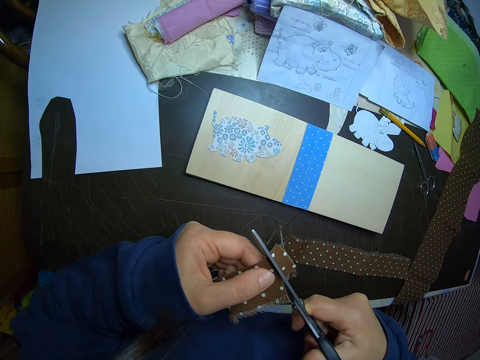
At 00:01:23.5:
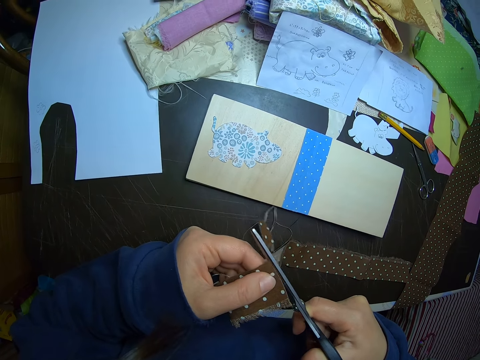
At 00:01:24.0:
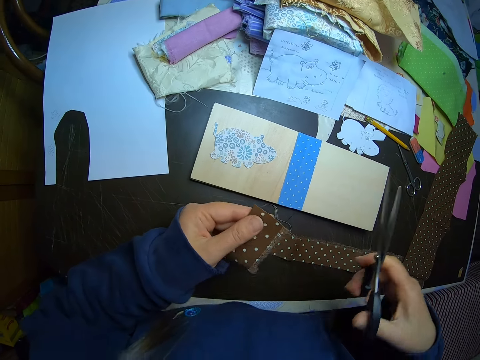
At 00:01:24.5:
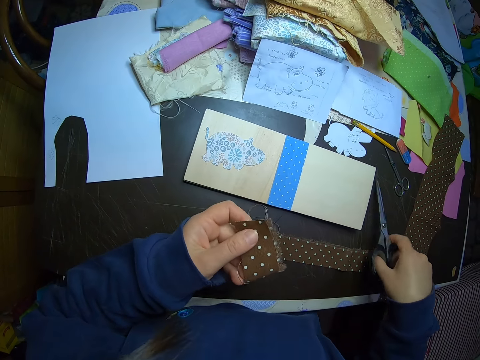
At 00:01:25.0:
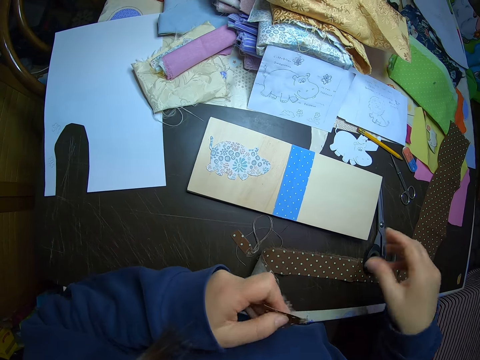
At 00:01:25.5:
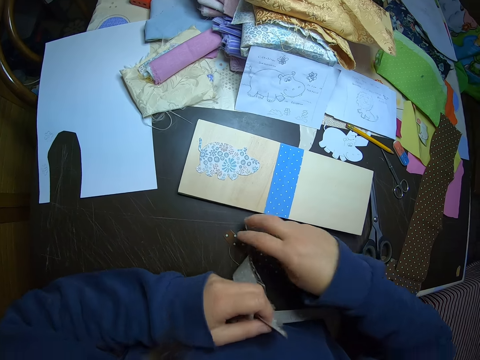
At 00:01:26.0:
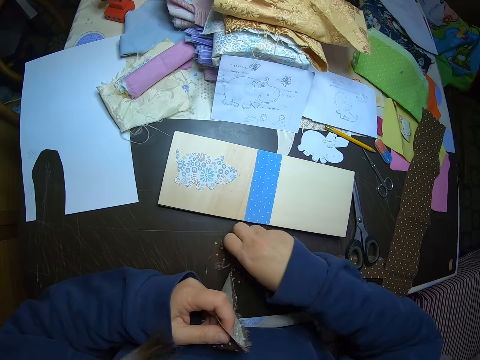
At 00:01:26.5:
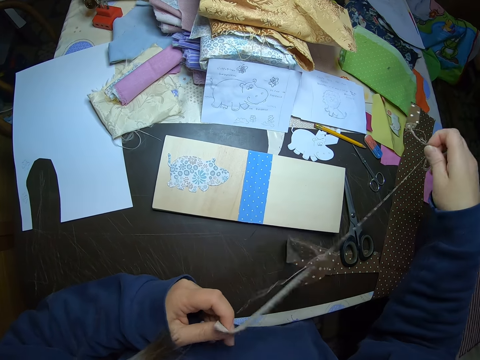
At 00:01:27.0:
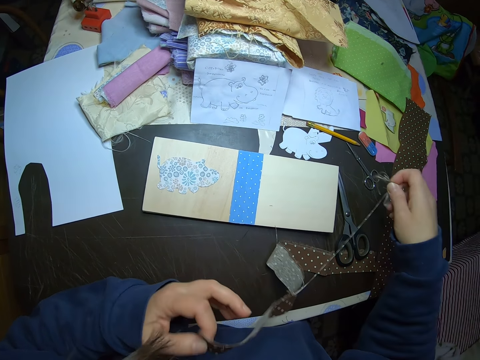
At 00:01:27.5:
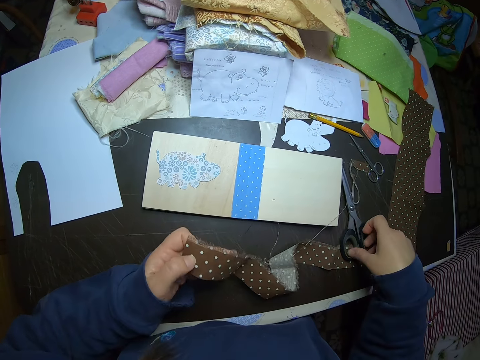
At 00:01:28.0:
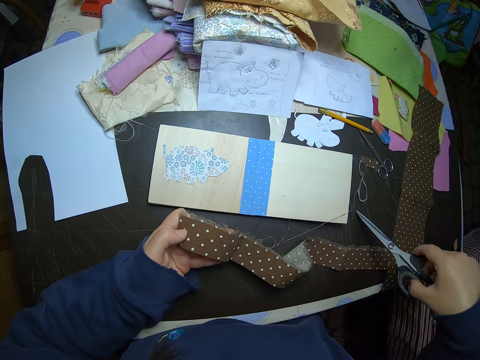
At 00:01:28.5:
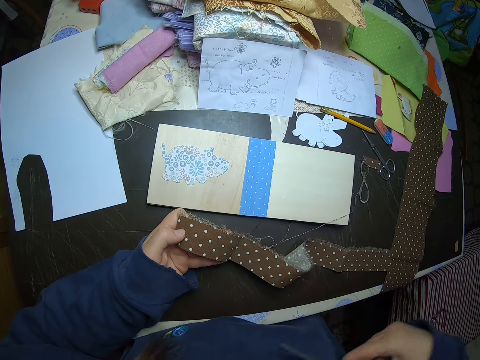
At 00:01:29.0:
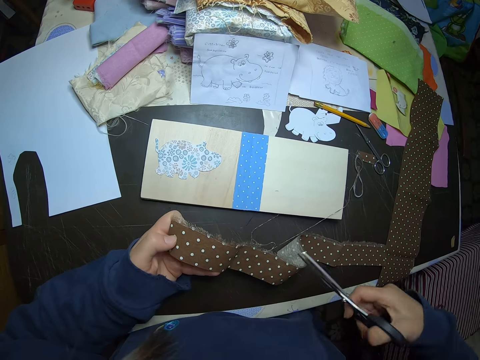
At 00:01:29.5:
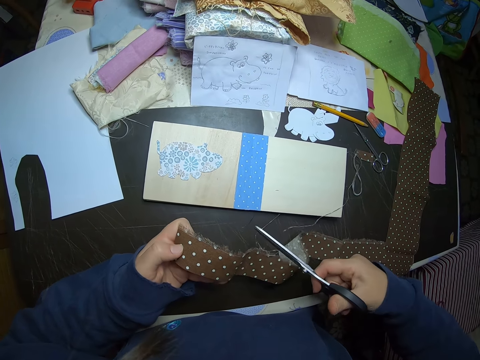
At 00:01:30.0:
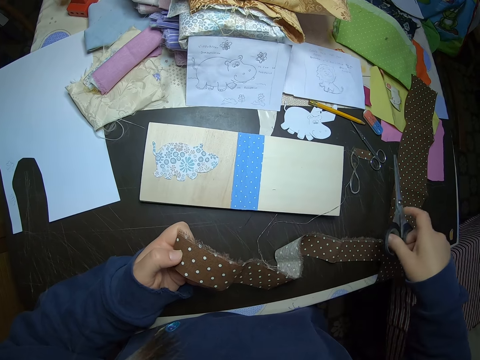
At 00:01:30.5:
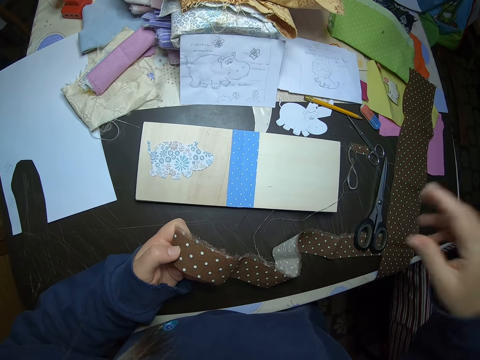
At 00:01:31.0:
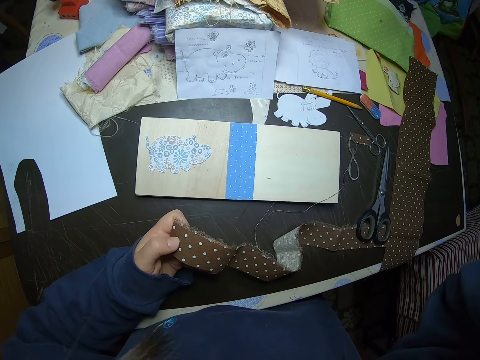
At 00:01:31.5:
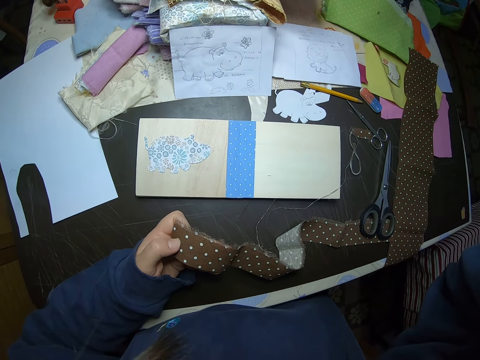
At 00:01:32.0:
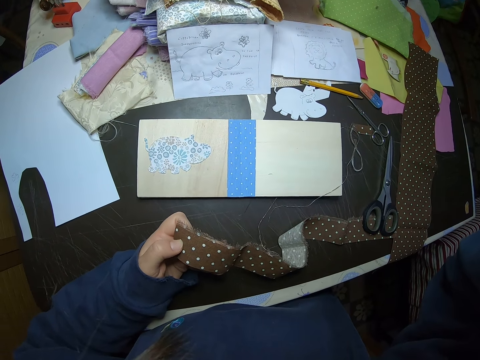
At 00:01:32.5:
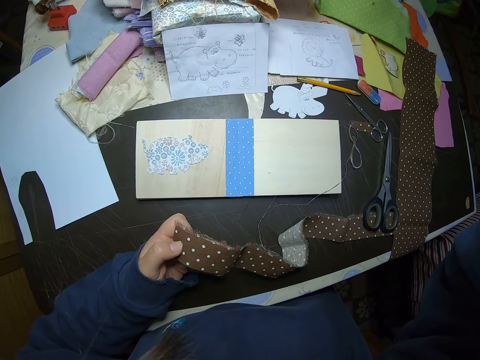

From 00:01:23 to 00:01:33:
The camera wearer drops her scissors on the table. She adjusts the fabric with both hands. She picks a piece of the cloth and places the cloth on the table. She picks up the scissors. She cuts off a tiny piece from the fabric with the scissors. She drops her scissors on the table. She touches her face.
